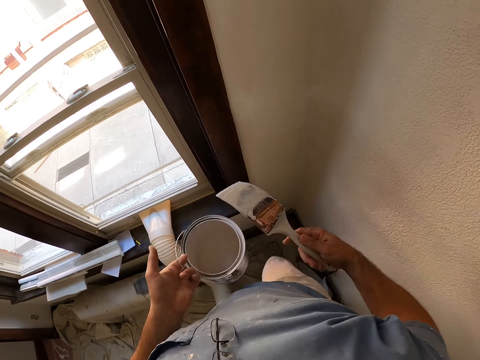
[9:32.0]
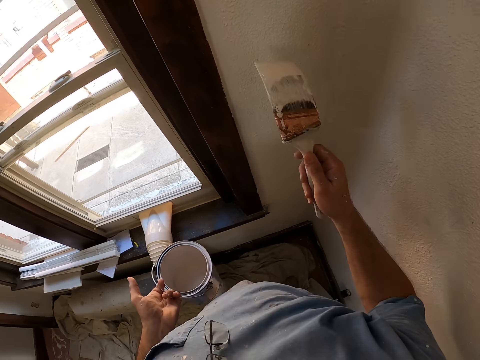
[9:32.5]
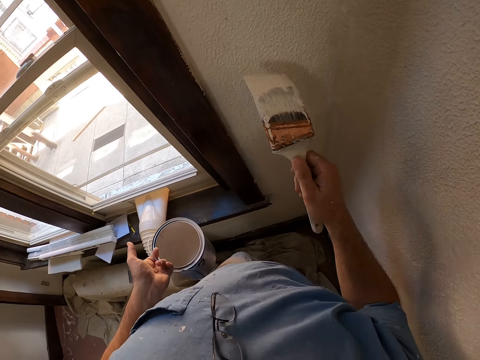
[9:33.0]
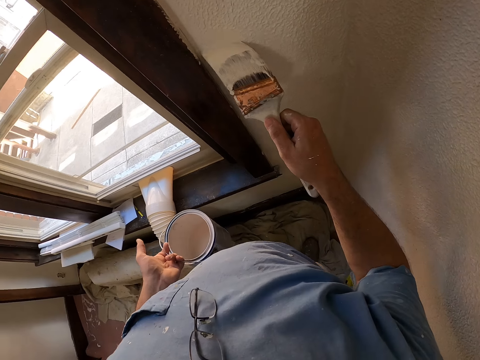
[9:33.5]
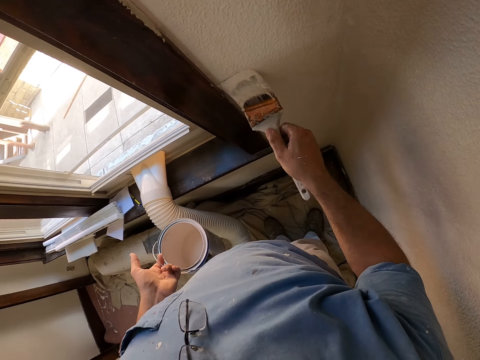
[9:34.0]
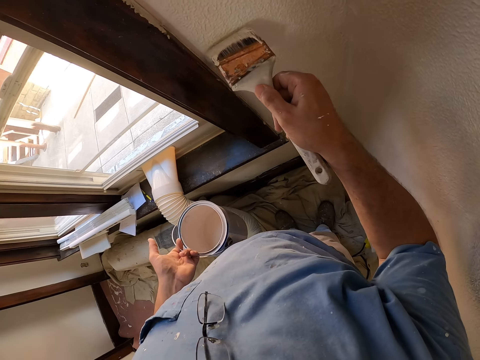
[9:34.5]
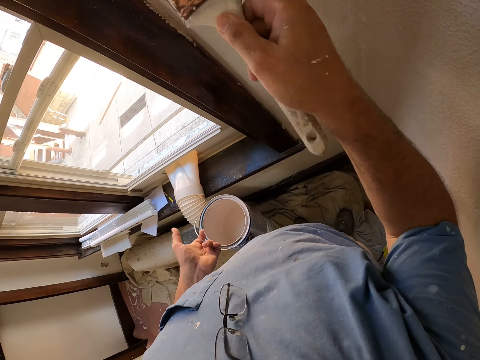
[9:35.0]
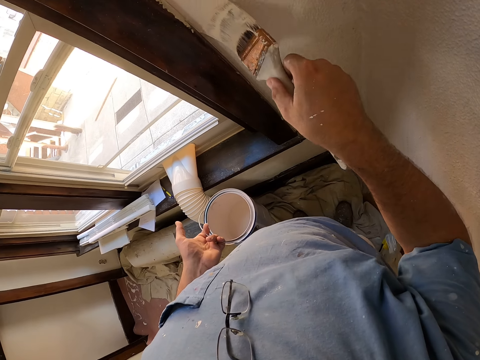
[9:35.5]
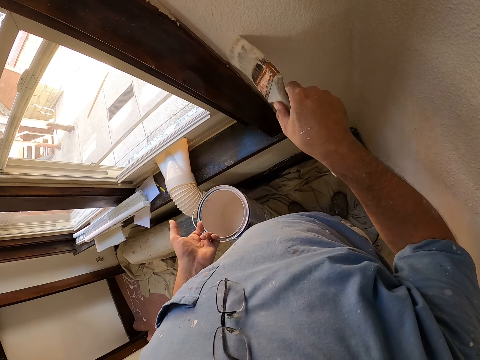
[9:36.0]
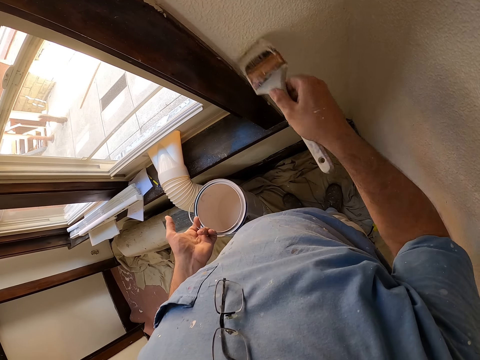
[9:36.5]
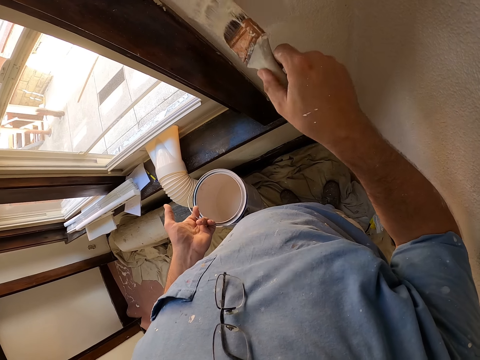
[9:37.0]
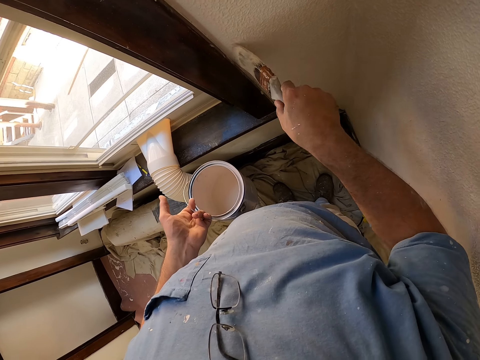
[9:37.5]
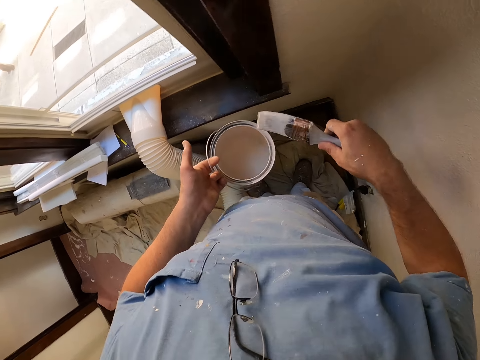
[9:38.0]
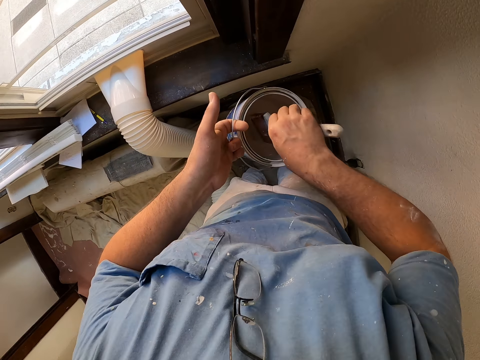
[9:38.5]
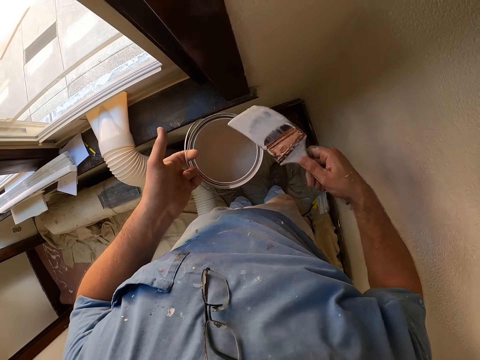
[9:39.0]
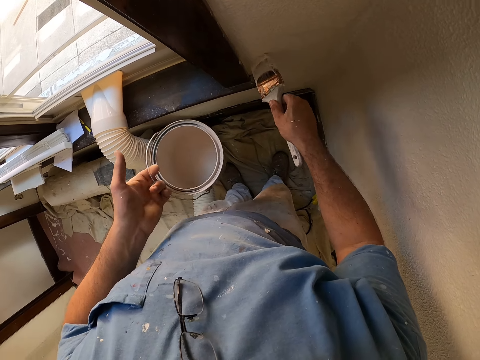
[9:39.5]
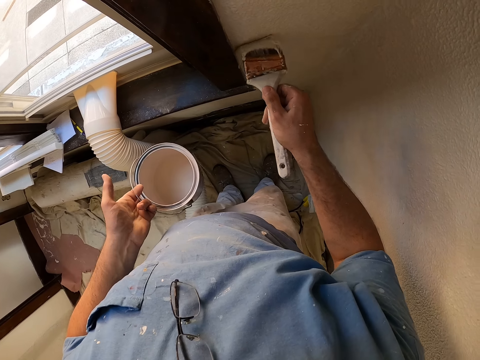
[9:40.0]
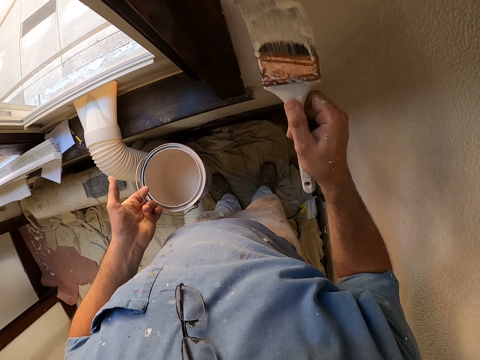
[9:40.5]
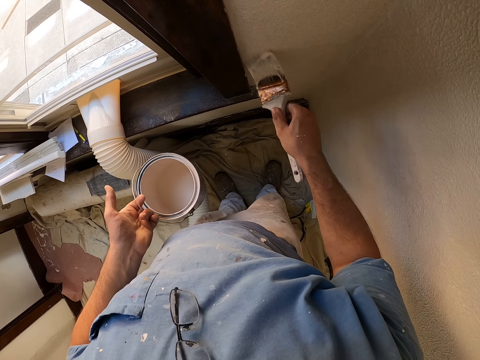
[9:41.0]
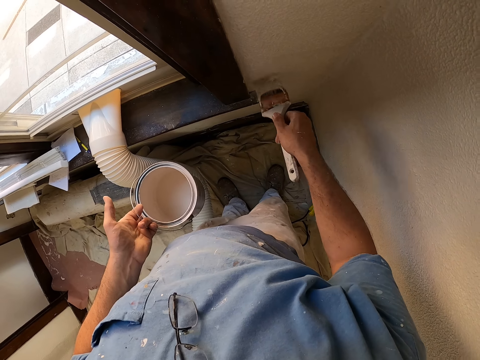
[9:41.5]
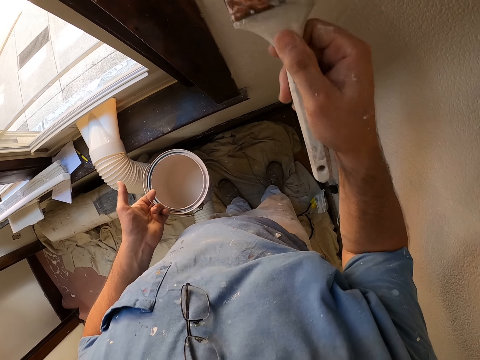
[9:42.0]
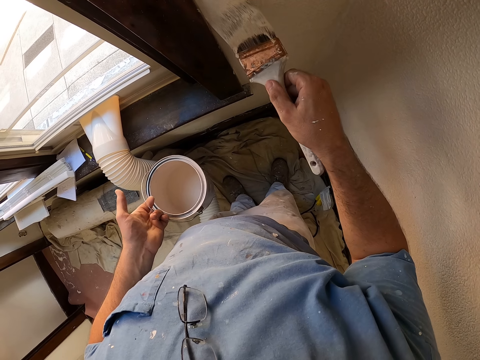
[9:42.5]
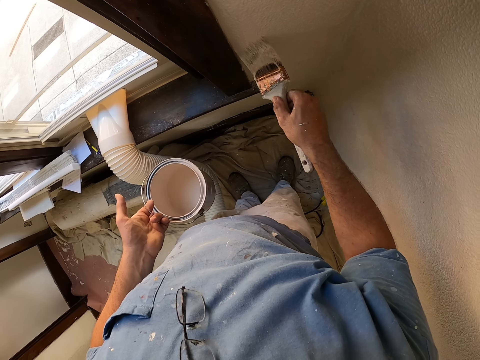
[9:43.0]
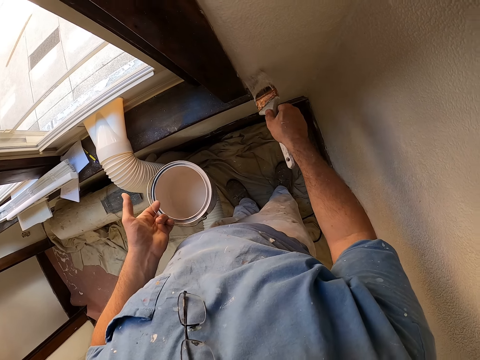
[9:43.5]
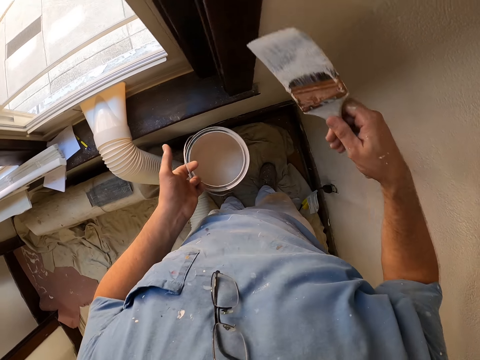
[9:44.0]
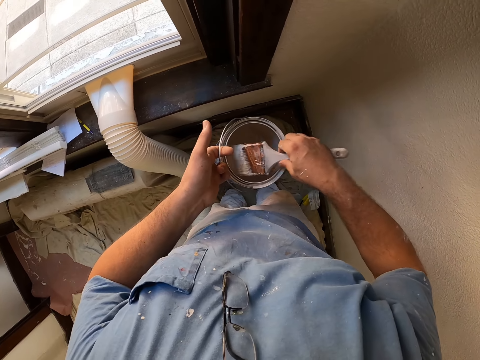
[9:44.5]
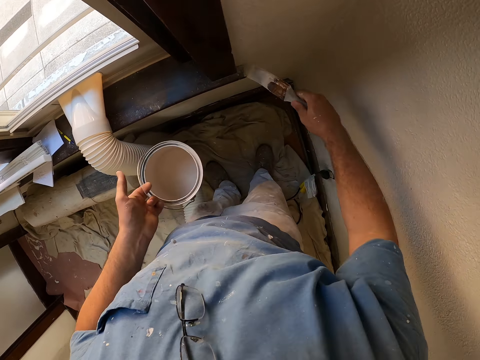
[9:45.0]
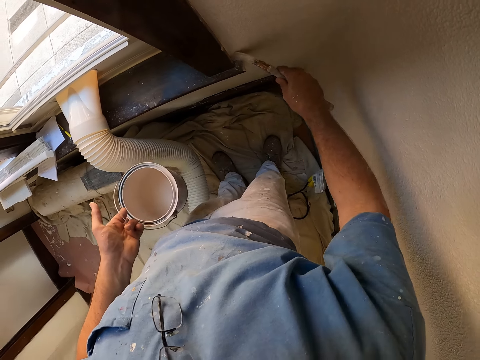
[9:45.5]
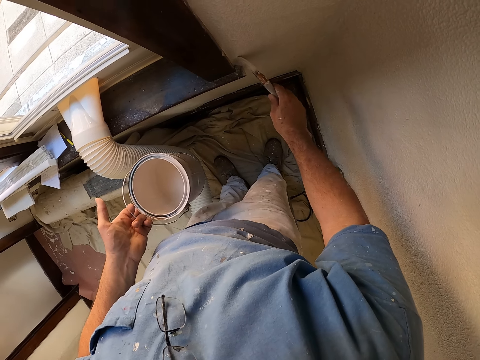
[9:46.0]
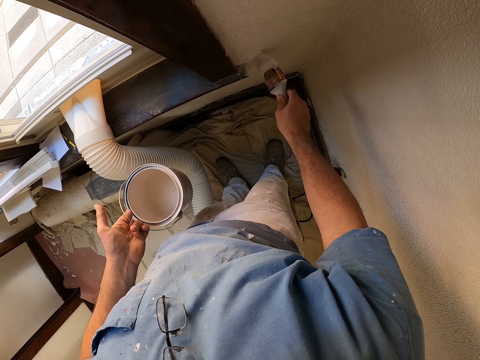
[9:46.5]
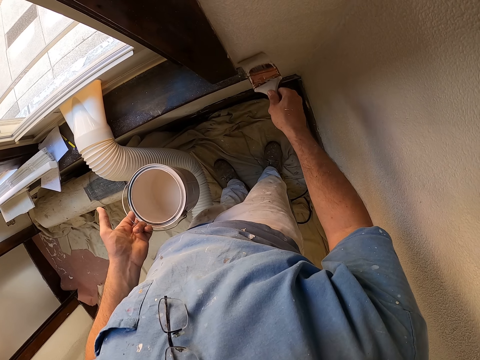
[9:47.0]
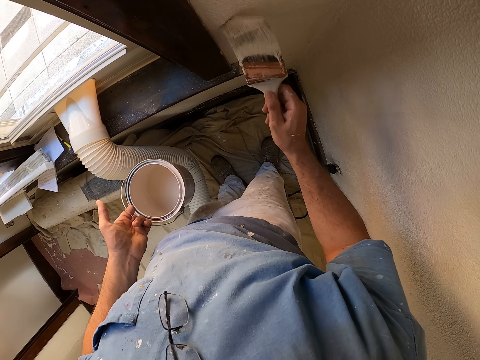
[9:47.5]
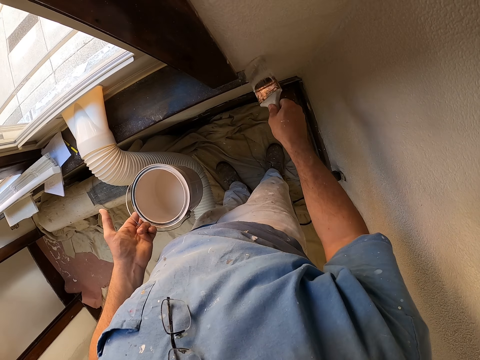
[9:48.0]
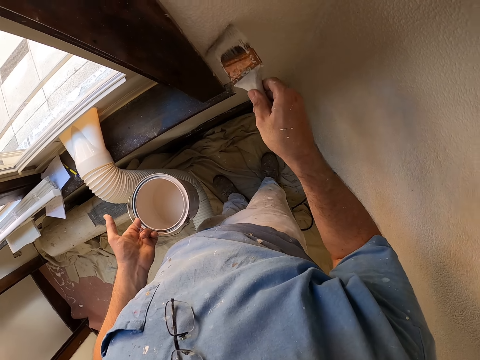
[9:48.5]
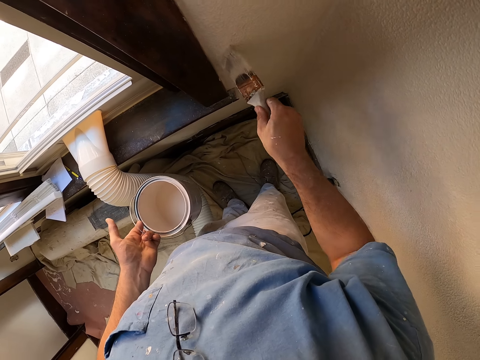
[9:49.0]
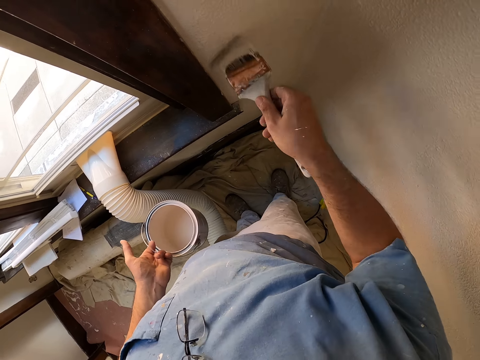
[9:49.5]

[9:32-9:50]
The camera wearer walks down the stairs. They paint the wall with a paintbrush. They dip the paintbrush on the paint tin. They paint the wall with the paintbrush. They dip the paintbrush on the paint tin. They paint the wall with the paintbrush.

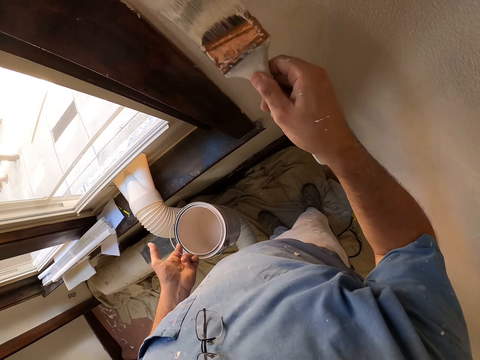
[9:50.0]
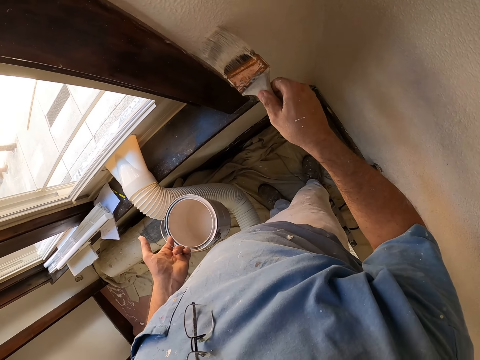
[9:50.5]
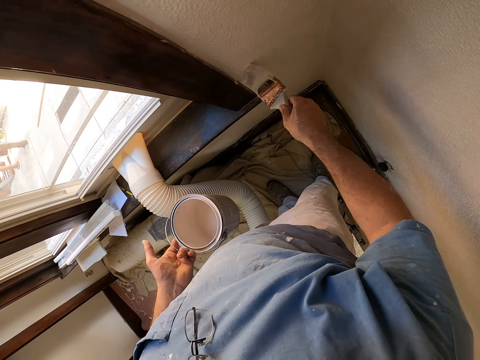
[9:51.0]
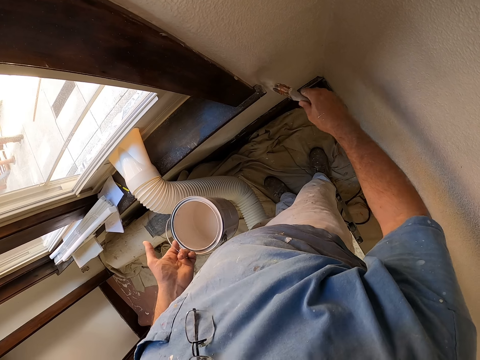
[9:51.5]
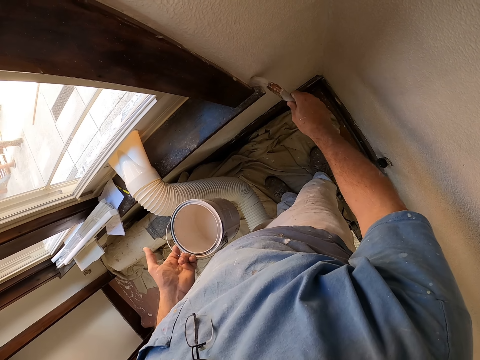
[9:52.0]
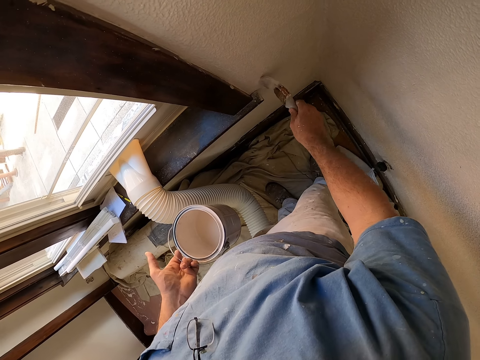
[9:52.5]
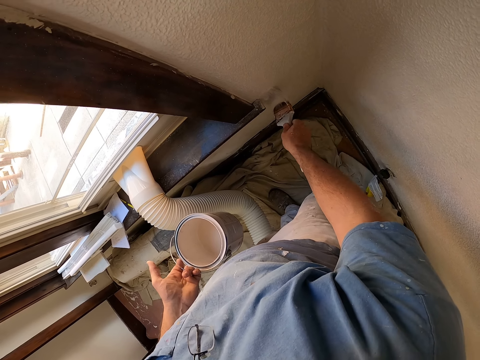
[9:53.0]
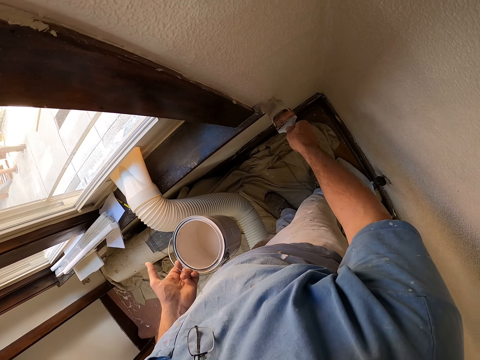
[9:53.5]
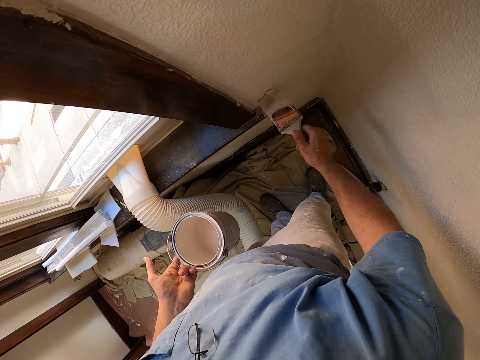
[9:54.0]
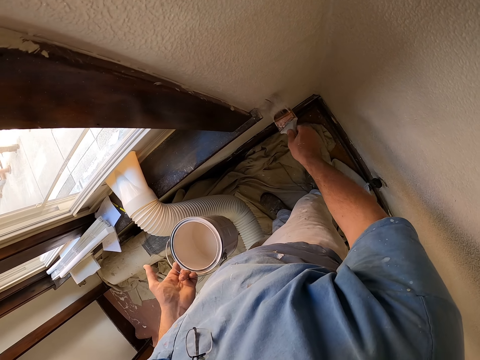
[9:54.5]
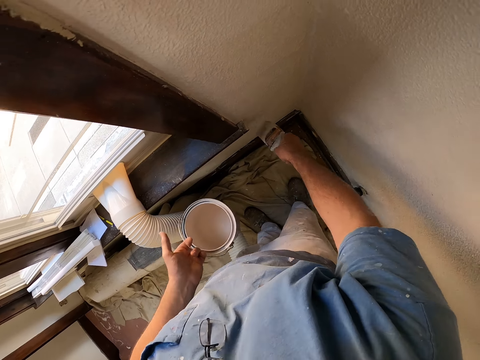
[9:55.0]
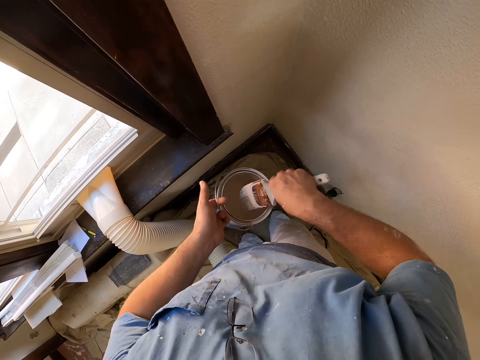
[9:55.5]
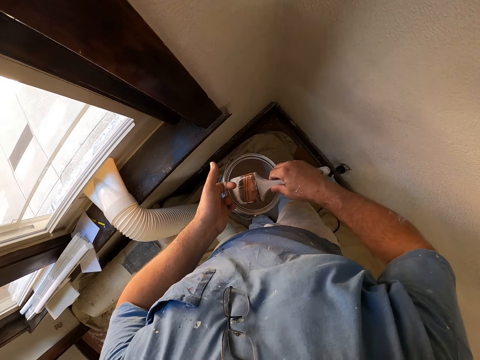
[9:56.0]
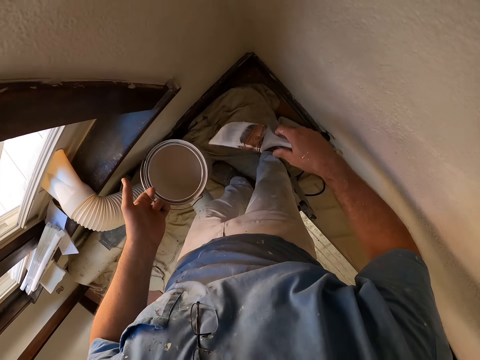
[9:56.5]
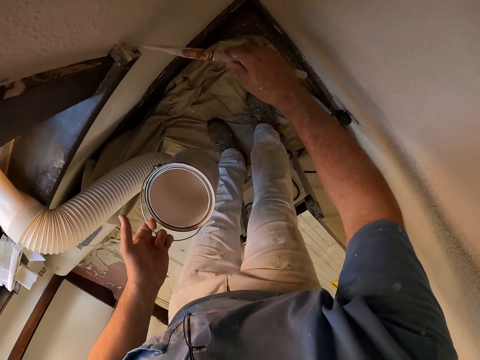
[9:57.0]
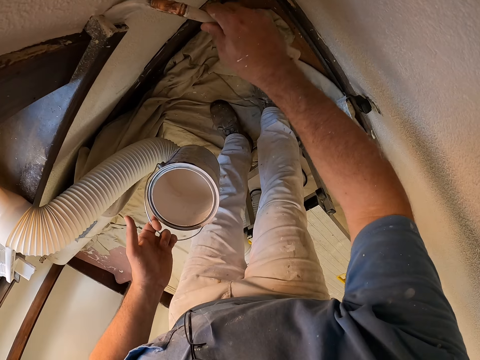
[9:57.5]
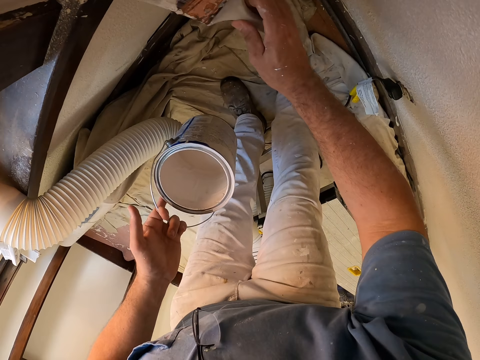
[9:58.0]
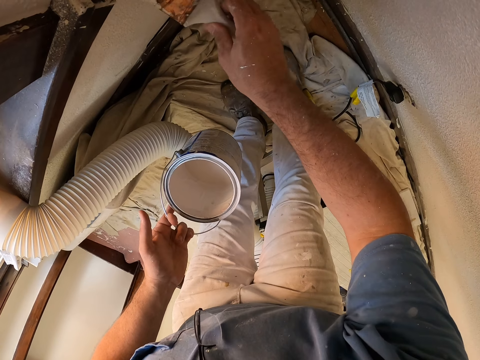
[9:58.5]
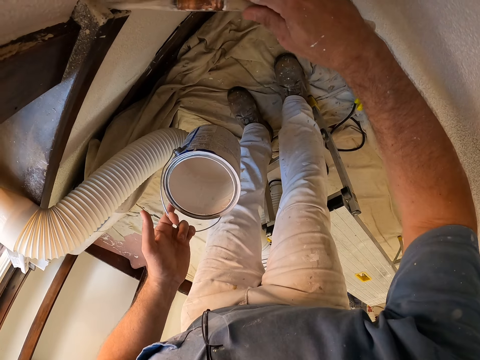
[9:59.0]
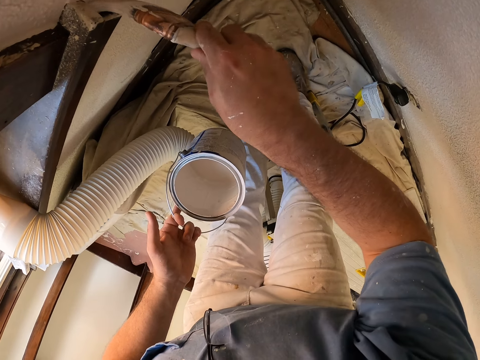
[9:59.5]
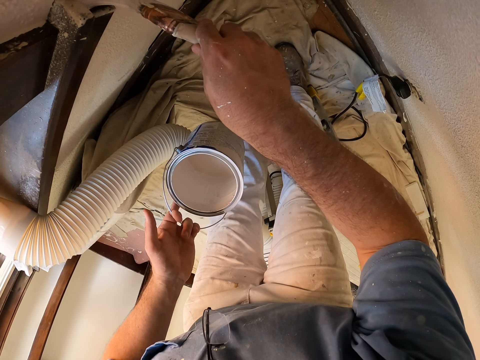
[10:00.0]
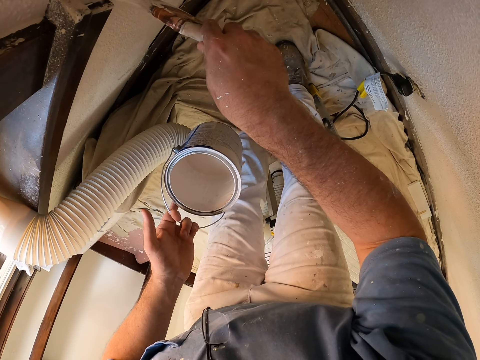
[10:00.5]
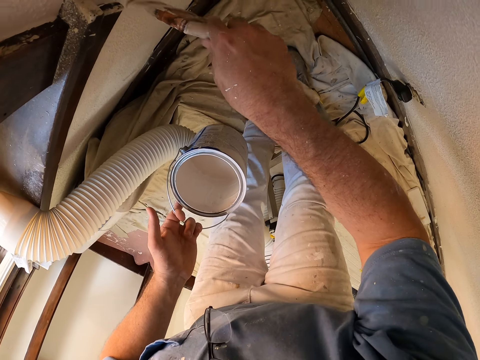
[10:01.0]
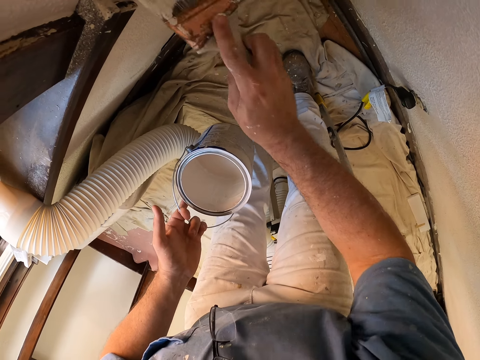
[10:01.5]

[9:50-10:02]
The camera wearer dips the paint brush on the paint tin. They paint the wall with the paintbrush.
